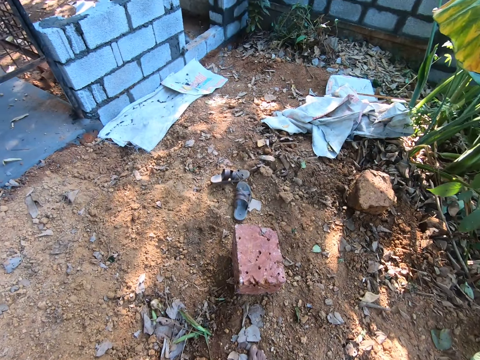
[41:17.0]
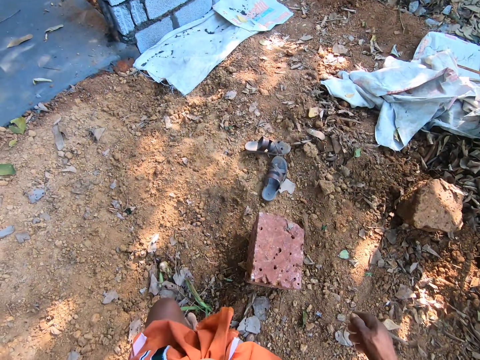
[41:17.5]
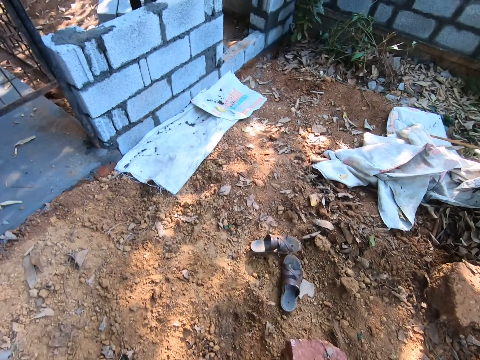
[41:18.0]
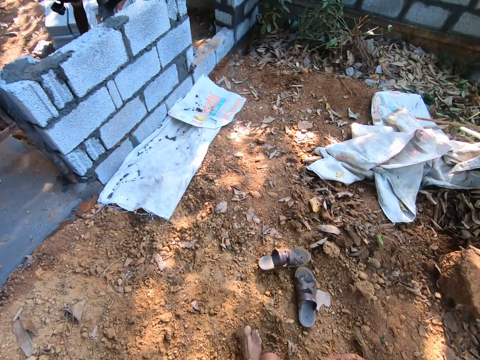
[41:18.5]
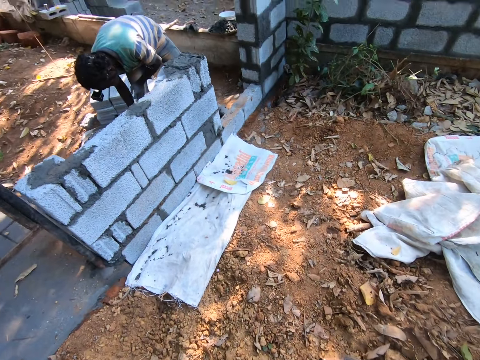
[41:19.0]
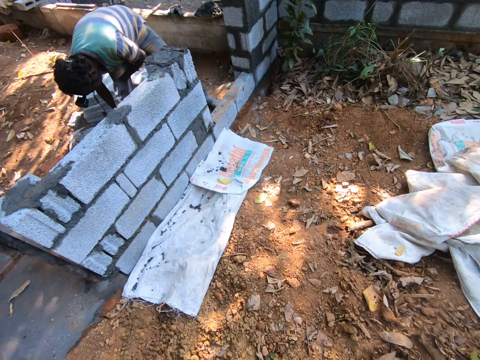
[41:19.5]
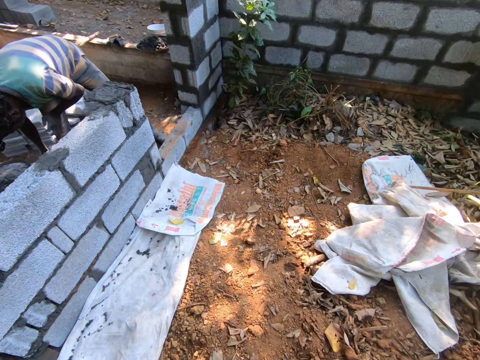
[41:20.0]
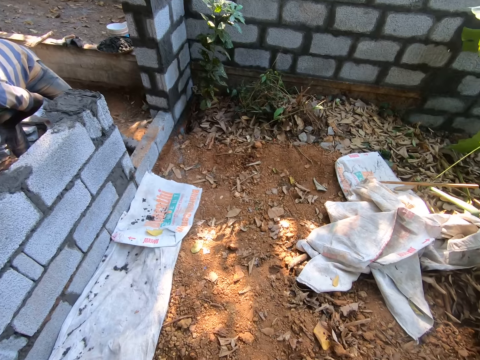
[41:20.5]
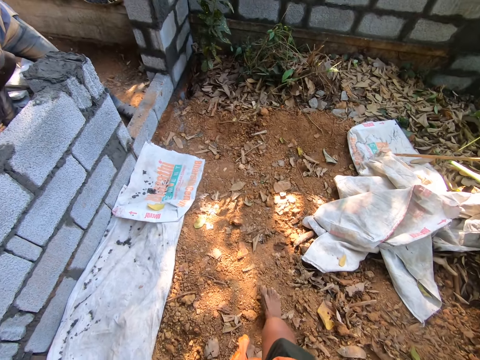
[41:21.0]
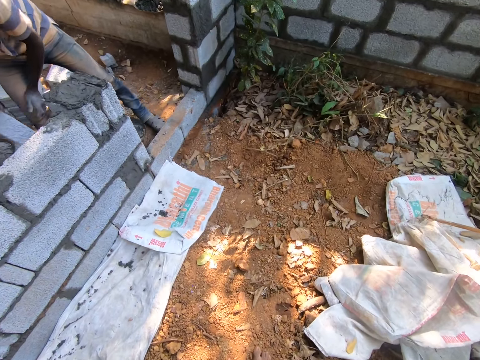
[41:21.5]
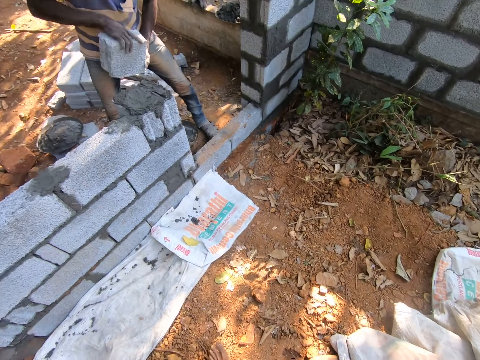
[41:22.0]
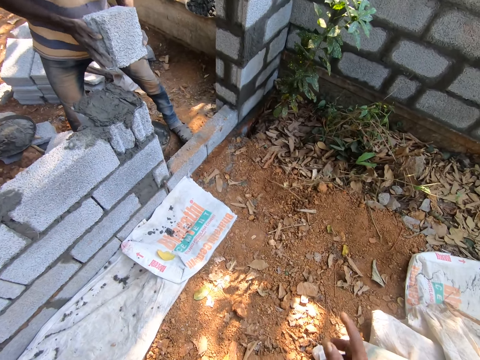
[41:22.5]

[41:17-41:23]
The man holds a brick with his hands.

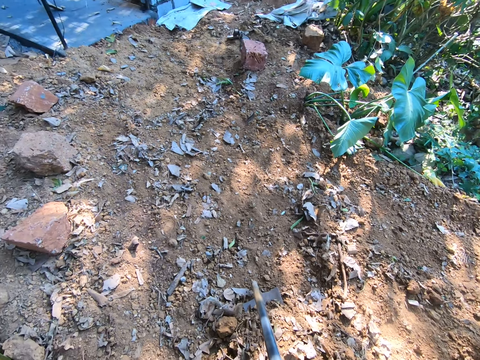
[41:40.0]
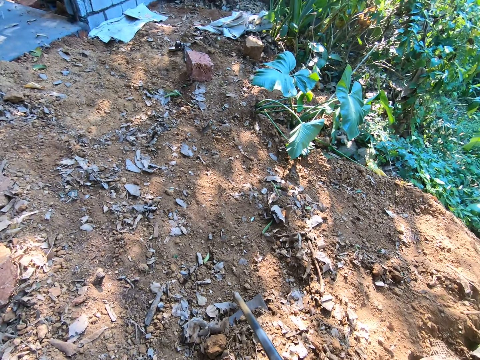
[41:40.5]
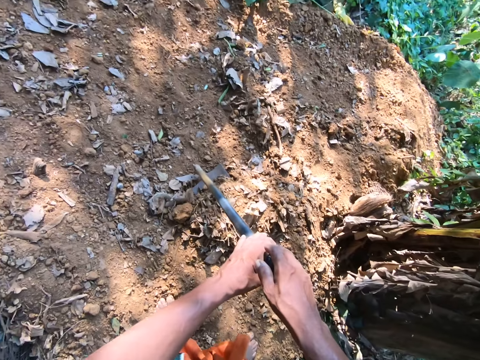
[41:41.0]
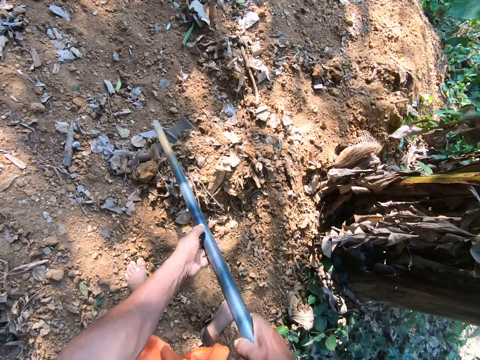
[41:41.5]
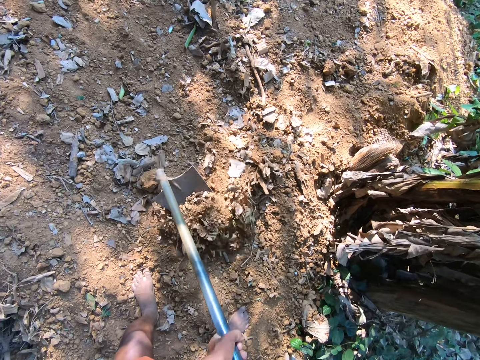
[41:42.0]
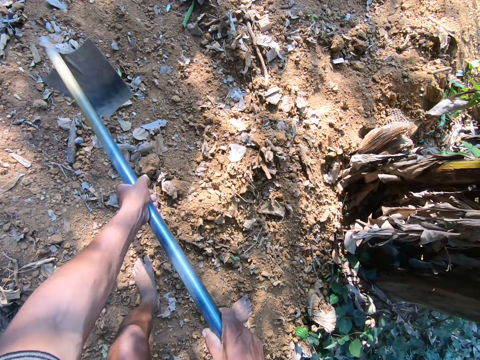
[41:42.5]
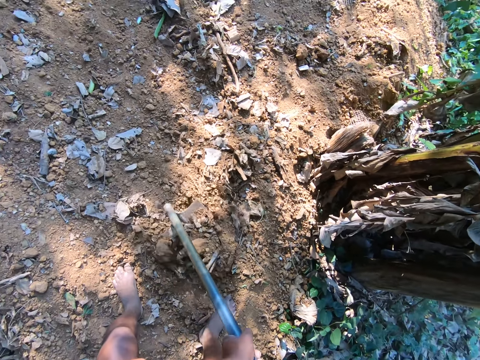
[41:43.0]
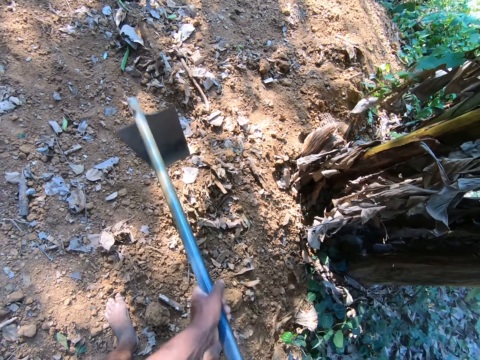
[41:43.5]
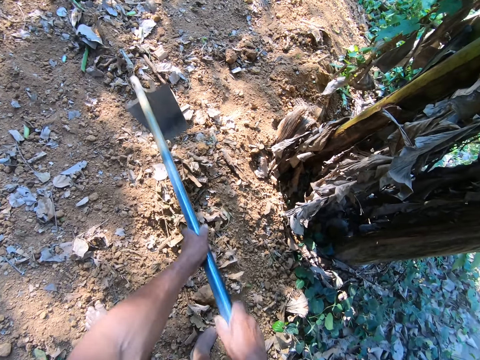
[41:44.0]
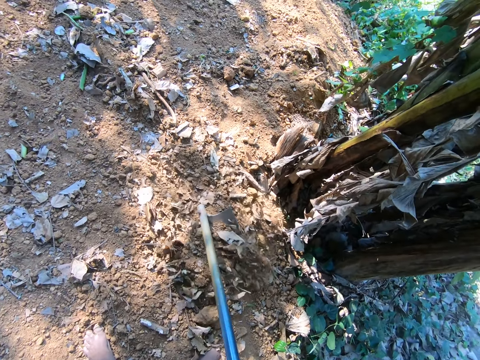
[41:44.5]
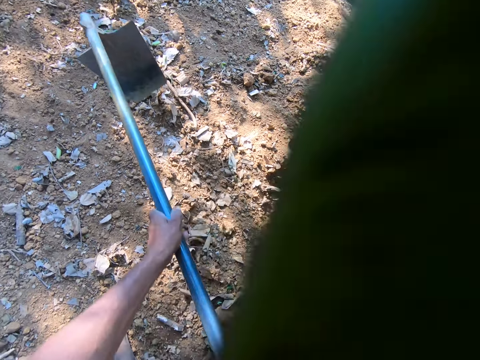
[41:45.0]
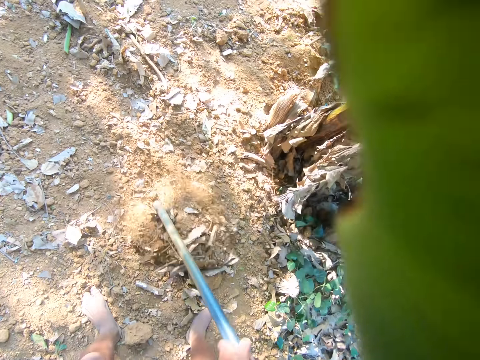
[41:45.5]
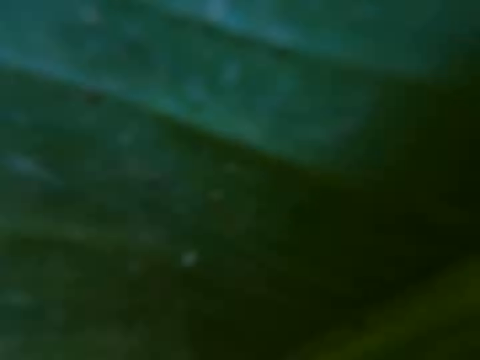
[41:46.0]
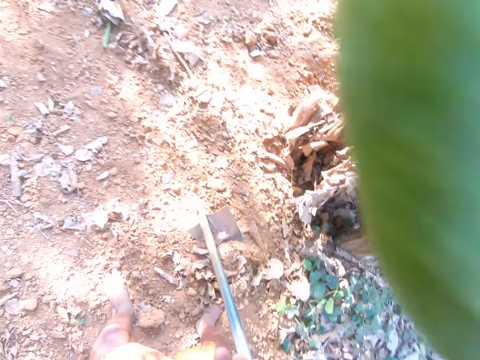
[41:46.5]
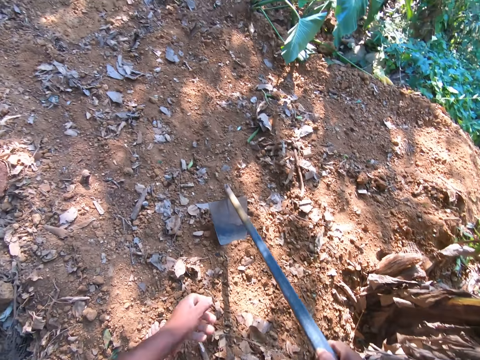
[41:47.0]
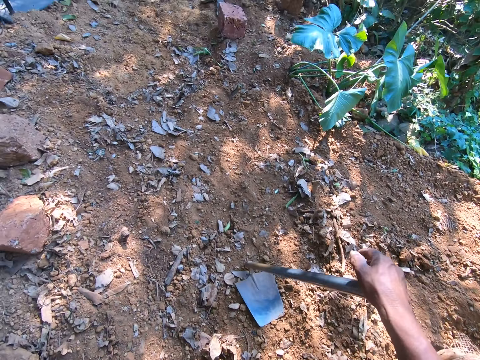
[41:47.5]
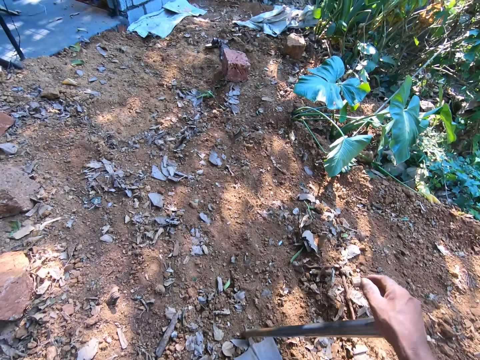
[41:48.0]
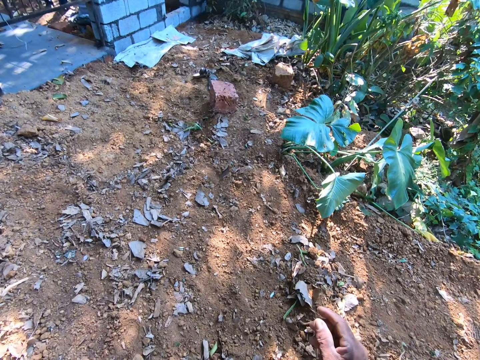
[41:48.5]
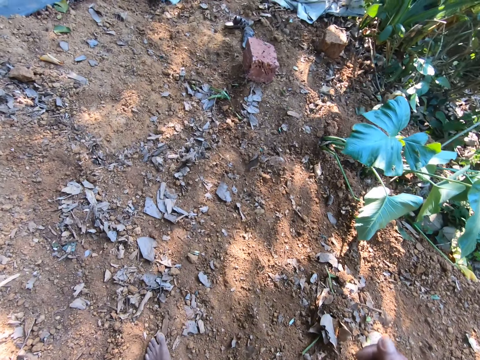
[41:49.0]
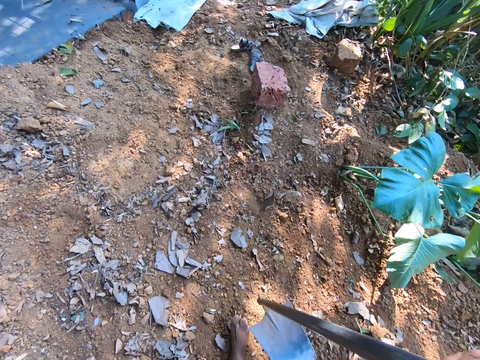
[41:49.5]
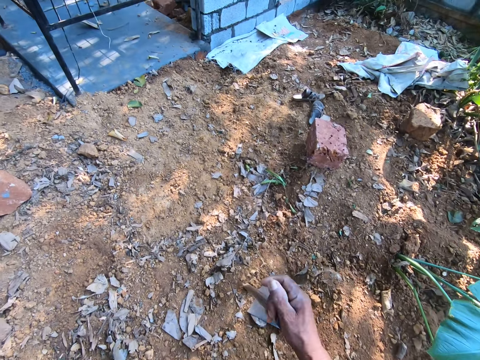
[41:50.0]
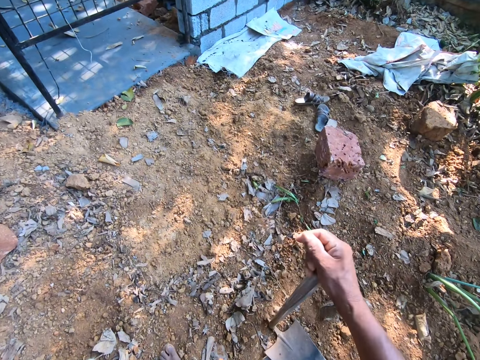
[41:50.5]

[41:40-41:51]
The camera wearer ploughs the ground with the digging hoe in his hands. He holds the digging hoe with his right hand. He converses with a man and another man.

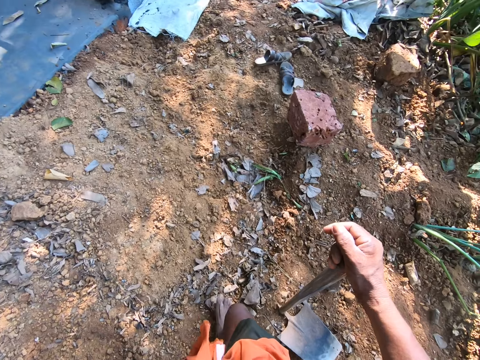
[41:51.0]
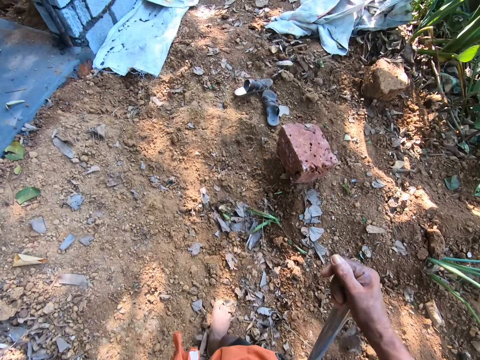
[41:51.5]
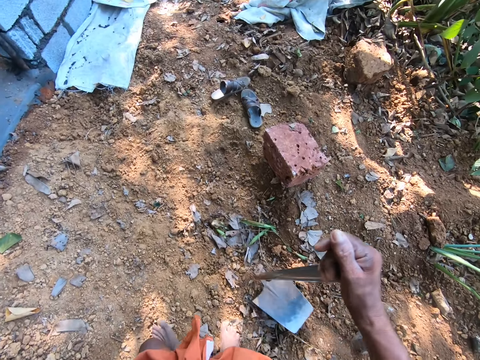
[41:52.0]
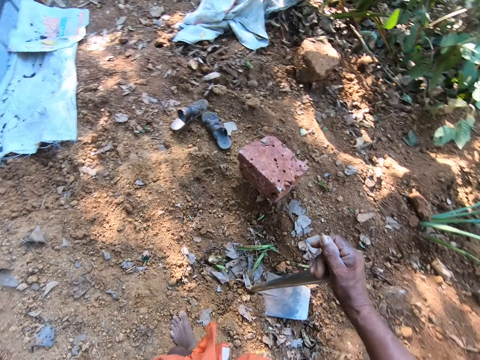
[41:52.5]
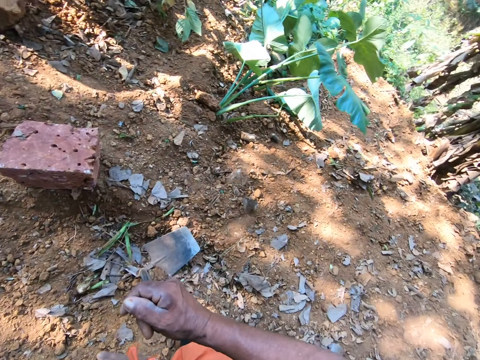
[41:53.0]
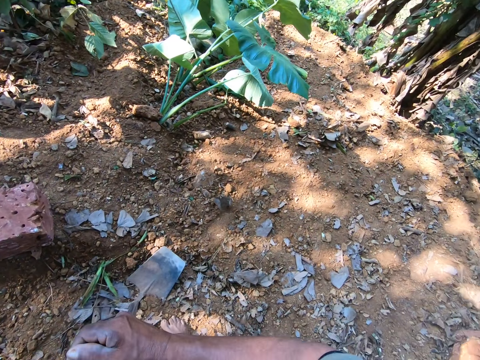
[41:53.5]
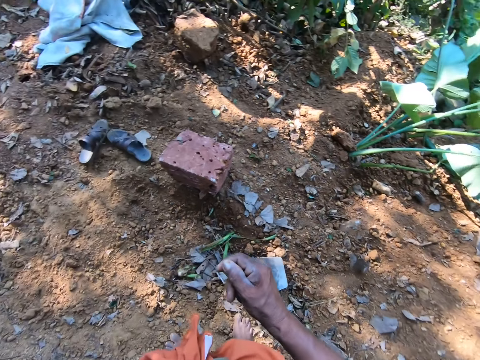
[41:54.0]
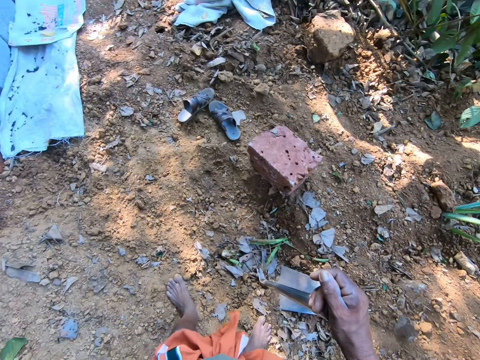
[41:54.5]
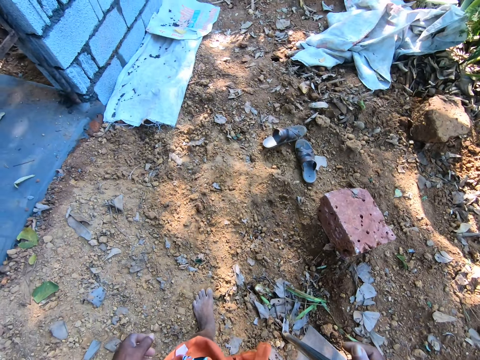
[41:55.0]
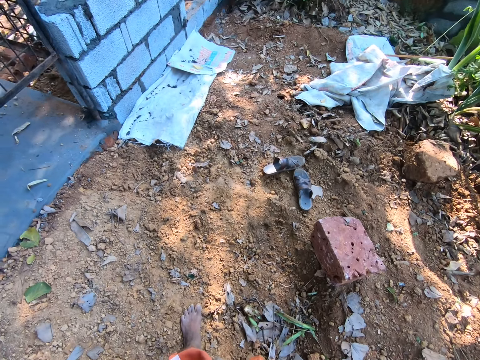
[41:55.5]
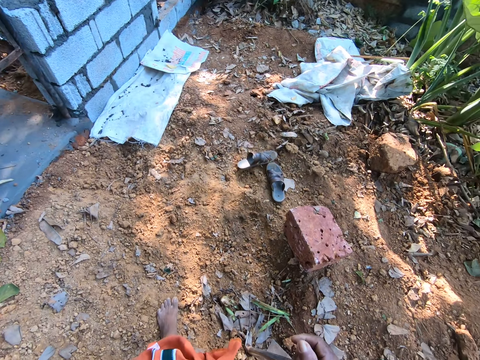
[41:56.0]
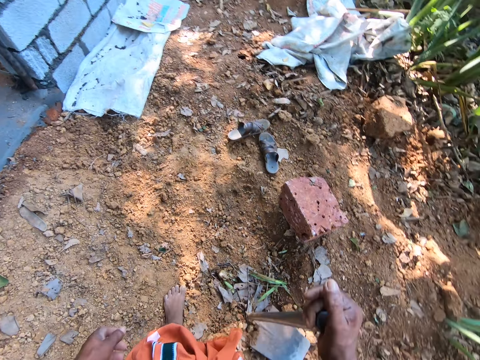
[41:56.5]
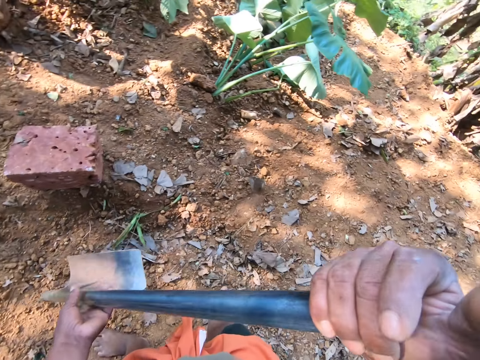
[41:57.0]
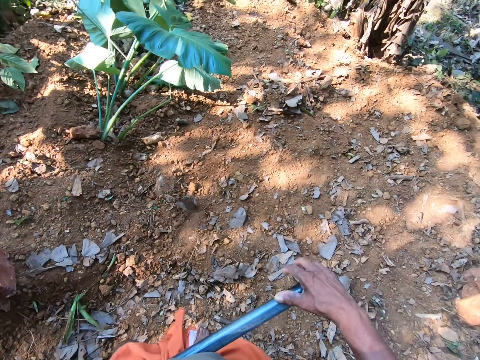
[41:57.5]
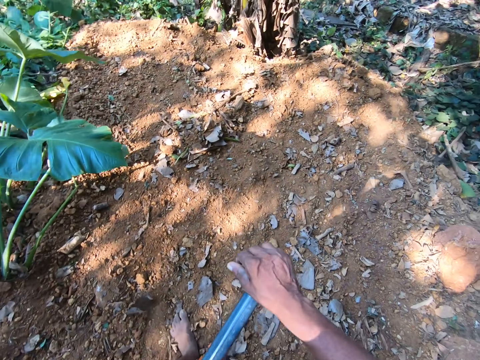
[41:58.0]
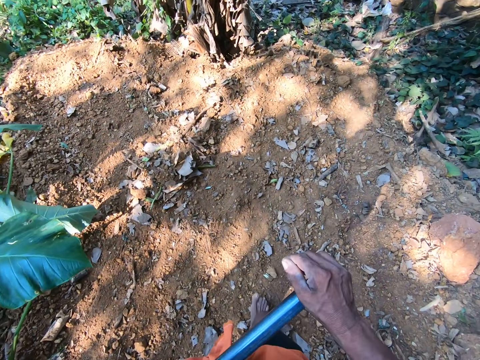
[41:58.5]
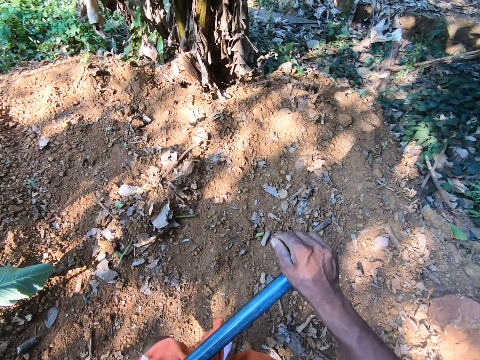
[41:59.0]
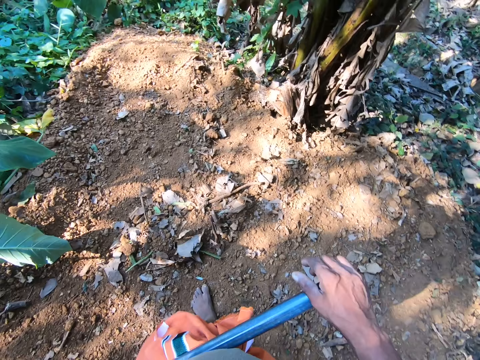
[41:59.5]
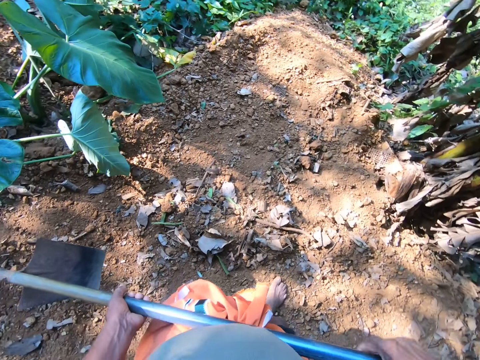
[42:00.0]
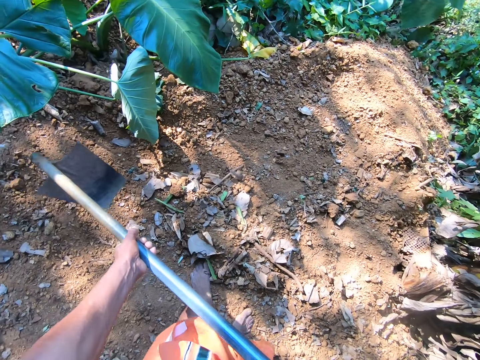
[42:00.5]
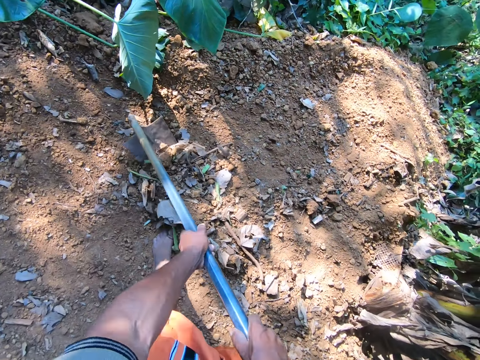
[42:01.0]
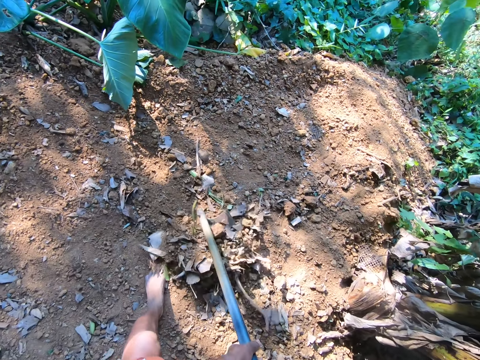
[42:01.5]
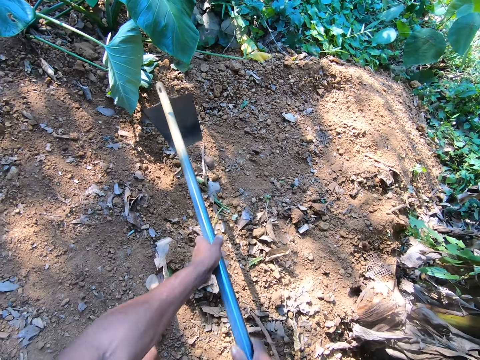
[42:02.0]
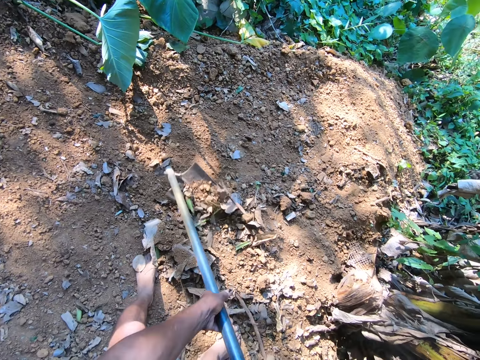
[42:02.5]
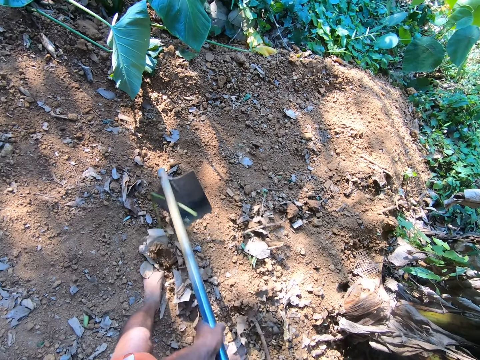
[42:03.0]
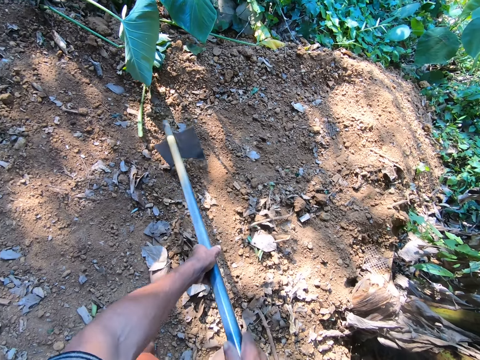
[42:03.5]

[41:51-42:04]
The camera wearer walks with a hoe. He holds the hoe with his hands. He lifts the hoe. He ploughs the ground with the hoe in his hands.
